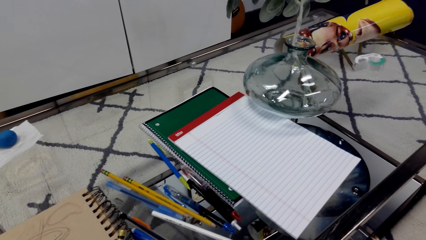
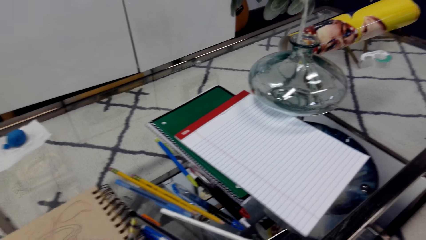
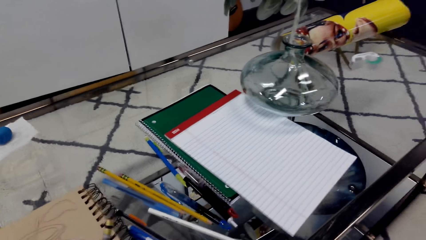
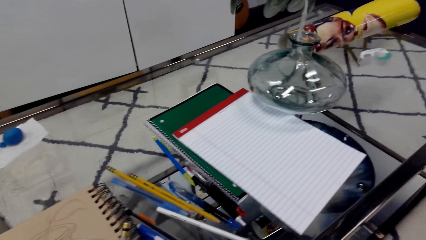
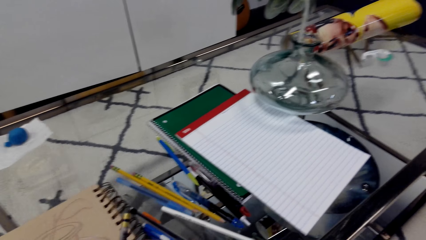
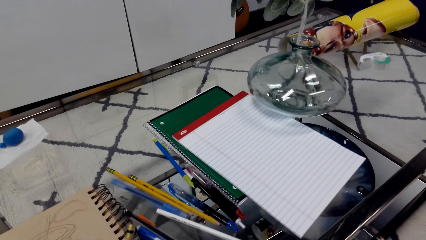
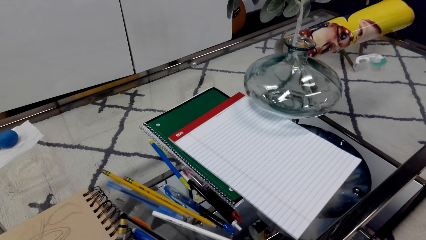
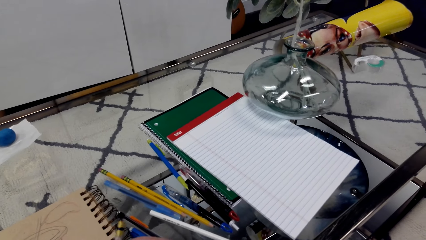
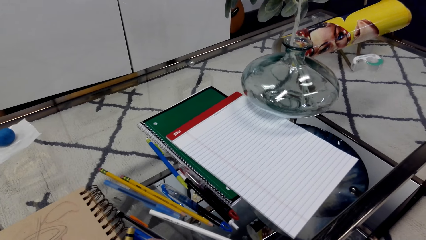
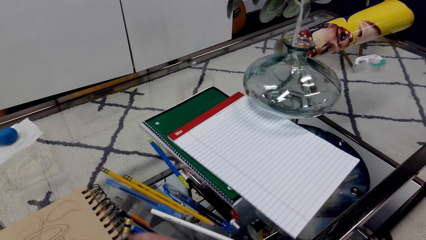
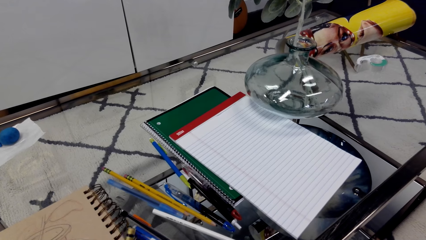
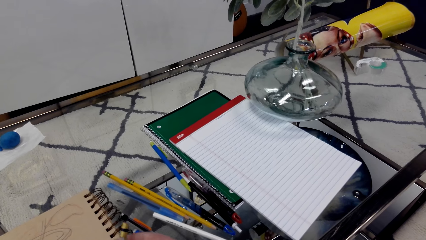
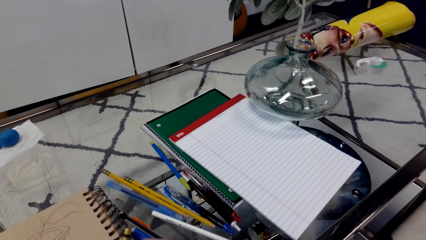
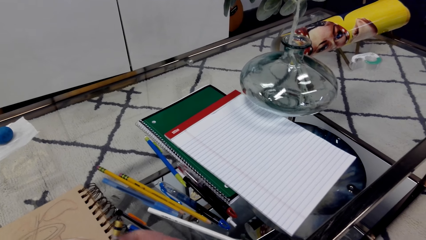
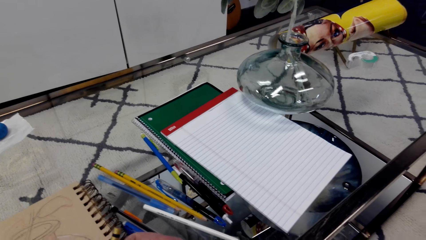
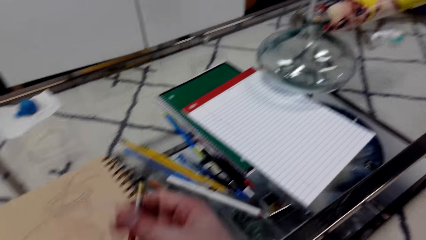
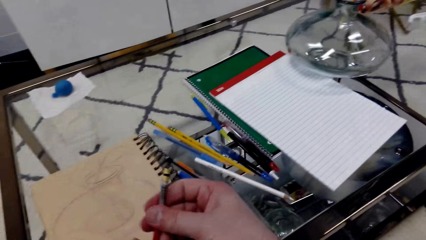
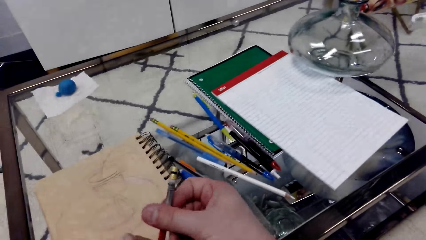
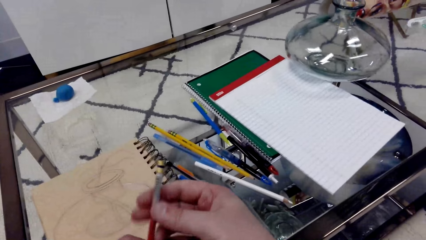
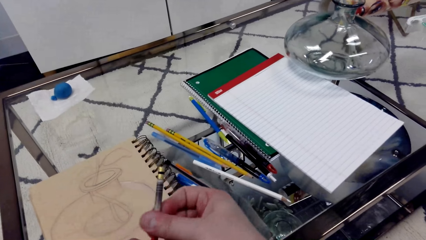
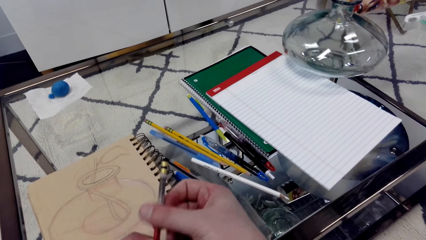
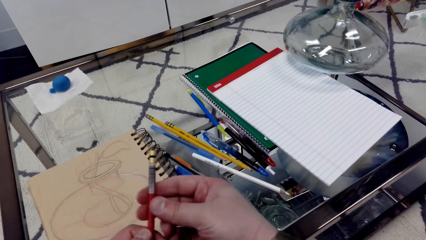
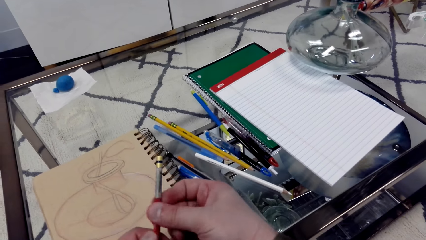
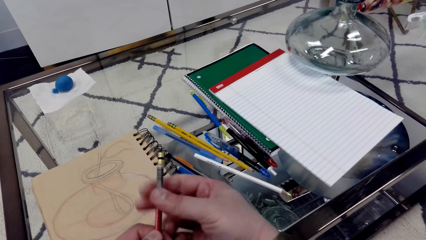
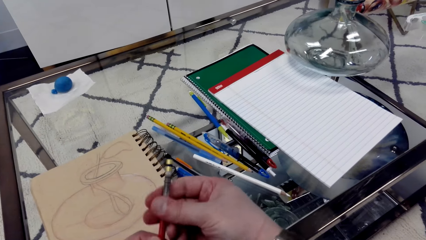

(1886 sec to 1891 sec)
The camera wearer sharpens the pencil using a sharpener.

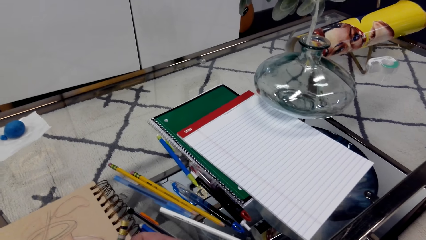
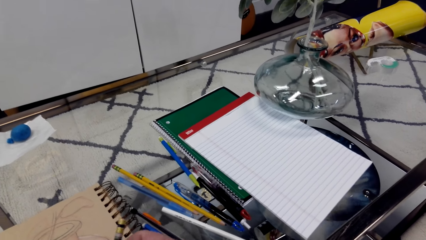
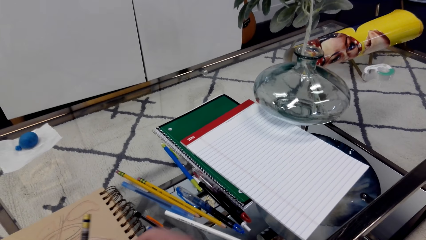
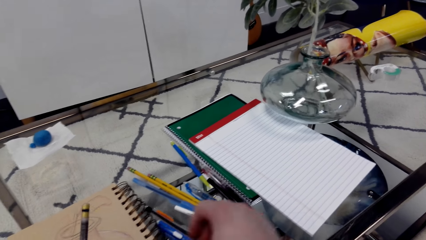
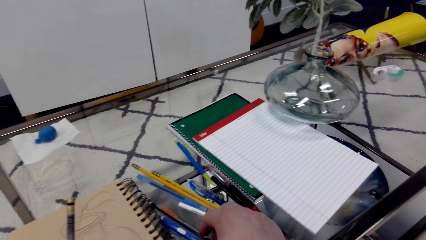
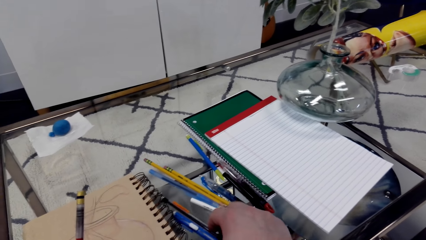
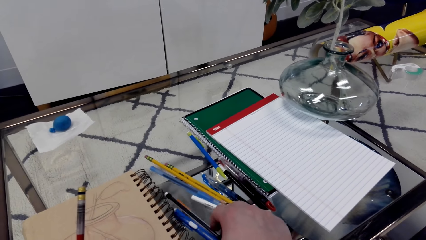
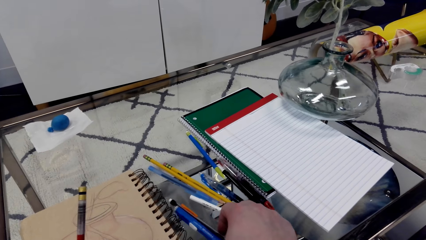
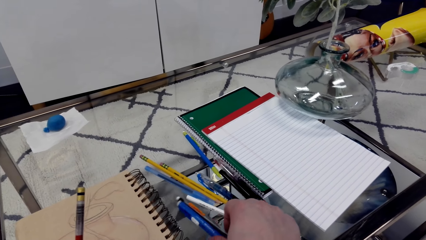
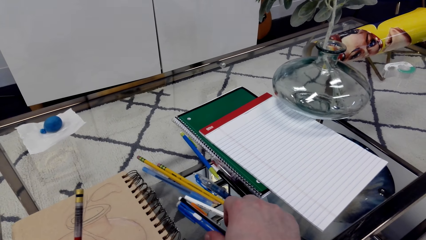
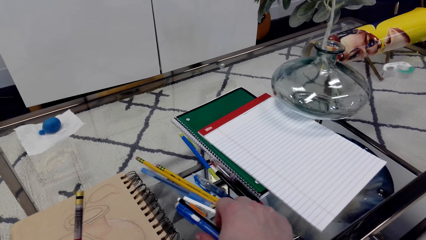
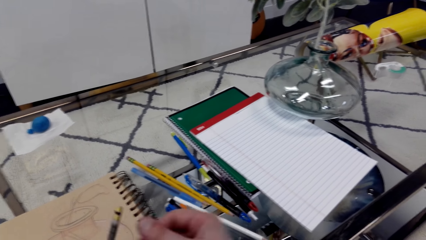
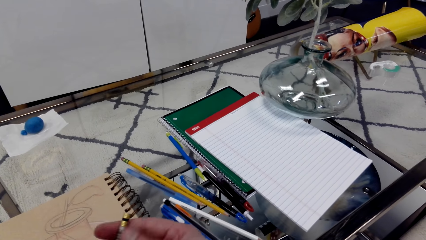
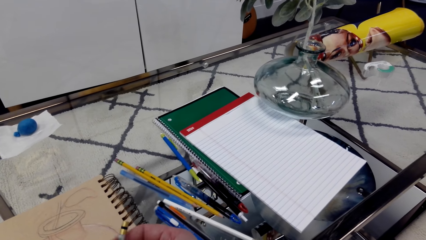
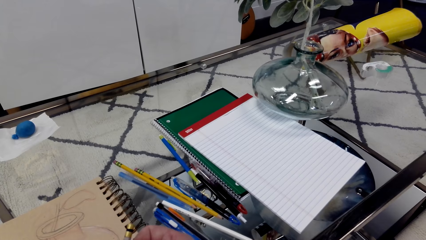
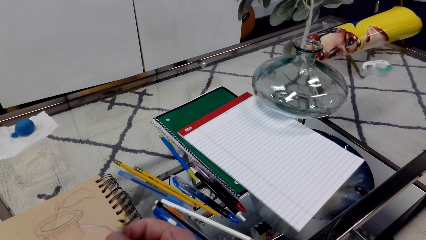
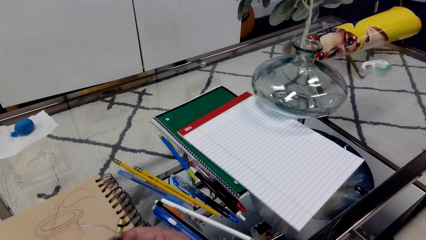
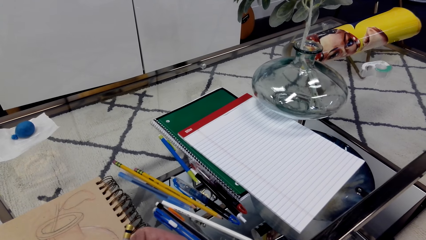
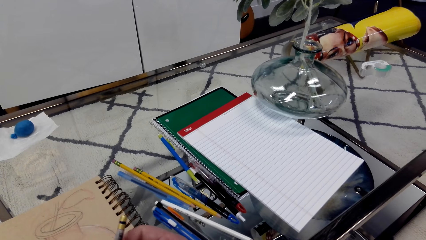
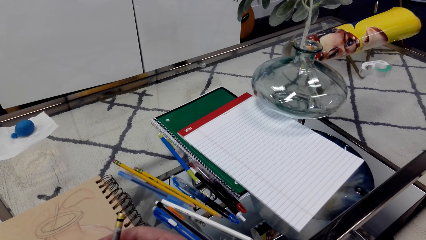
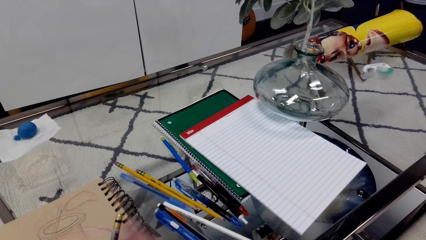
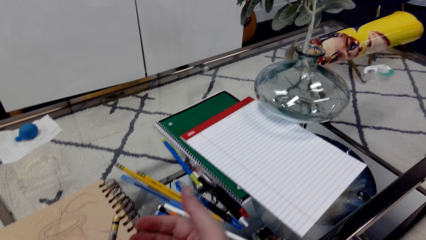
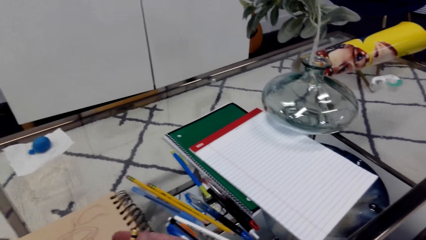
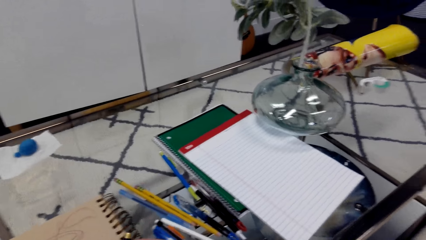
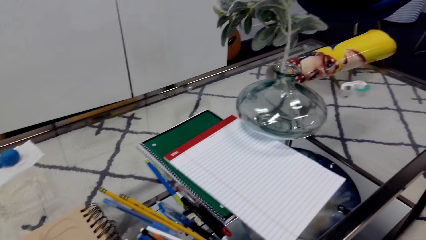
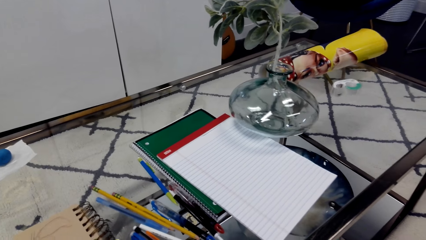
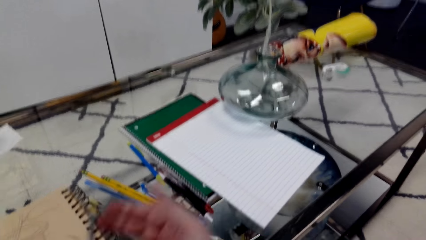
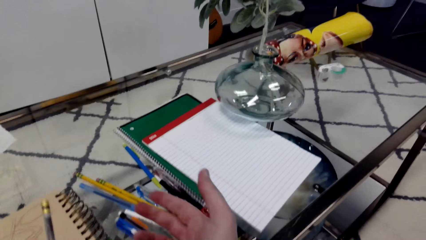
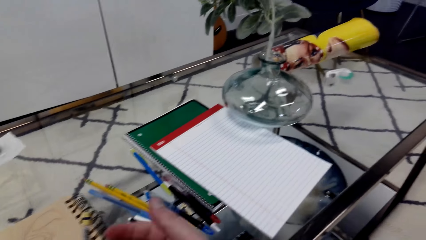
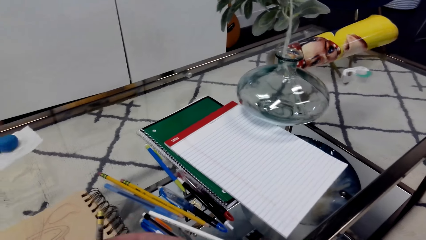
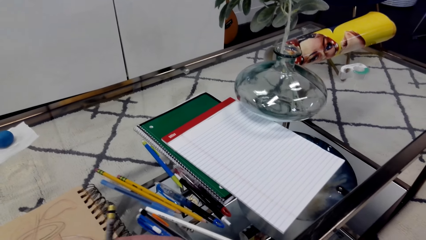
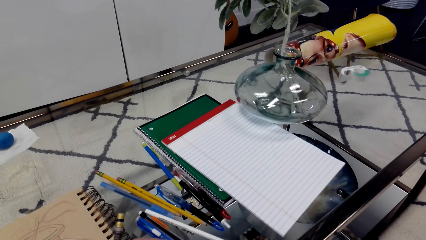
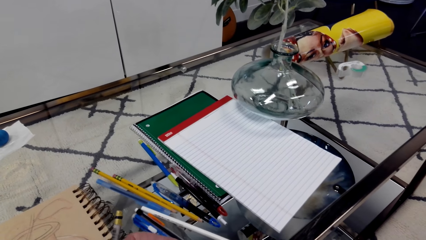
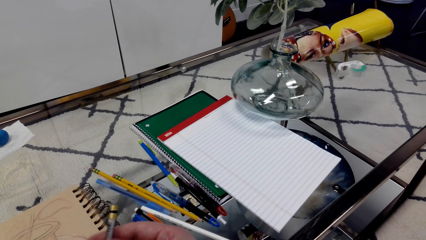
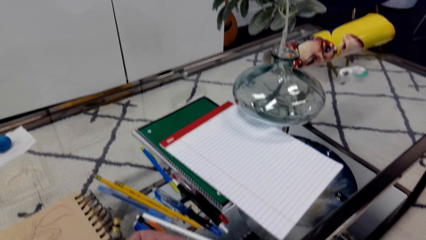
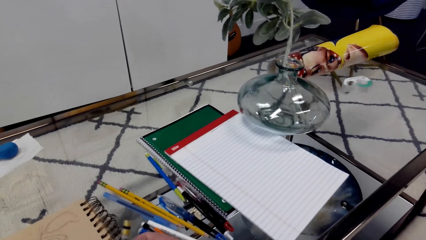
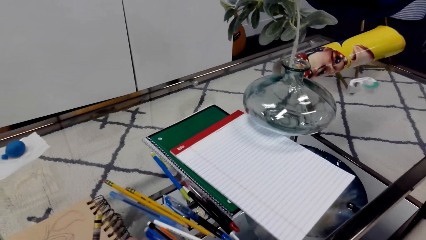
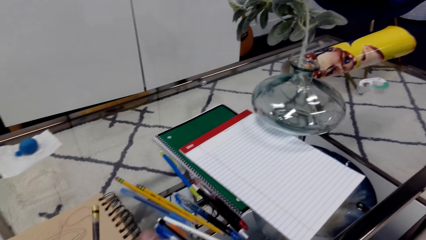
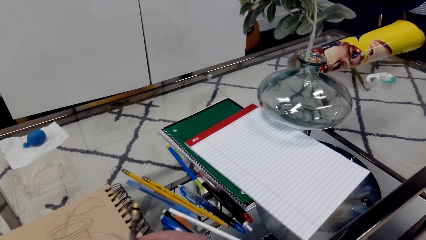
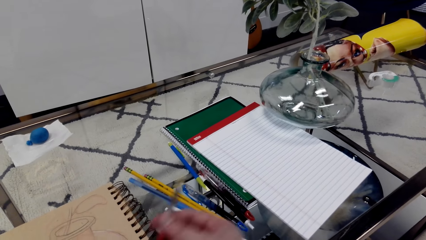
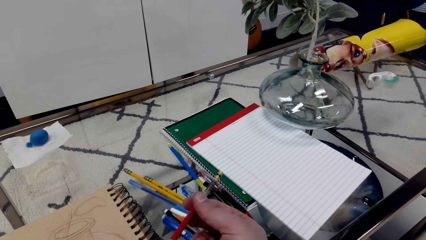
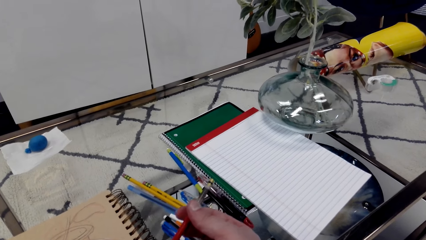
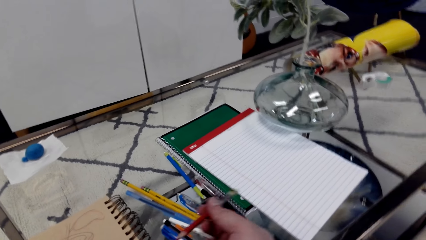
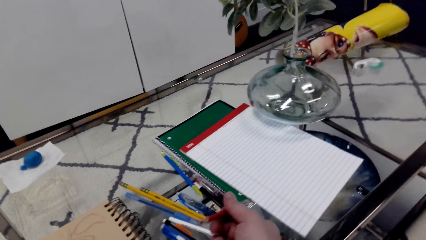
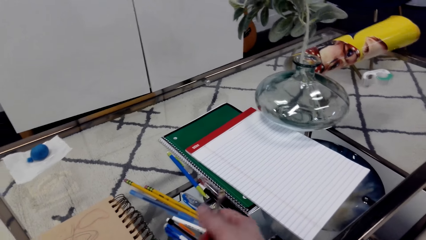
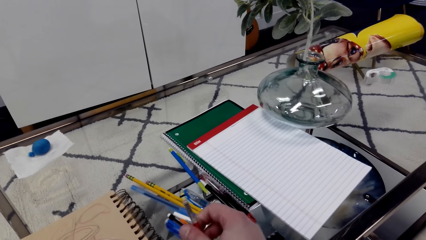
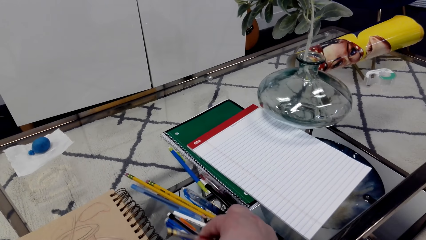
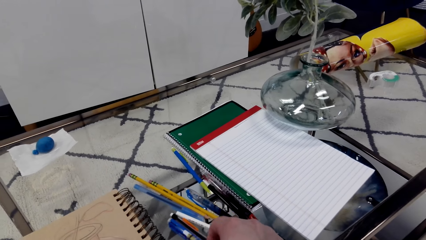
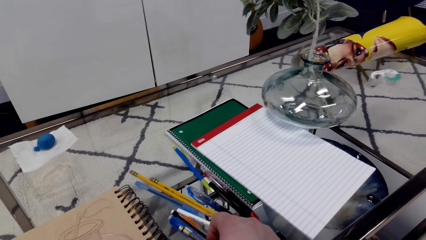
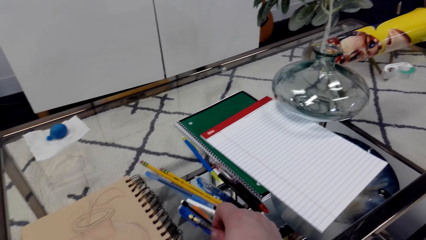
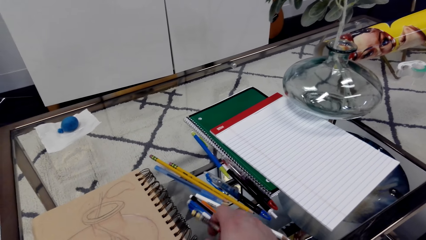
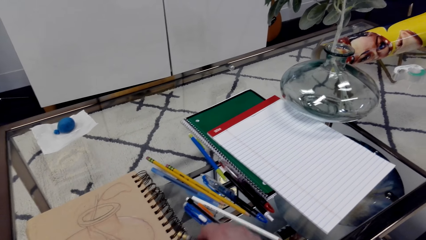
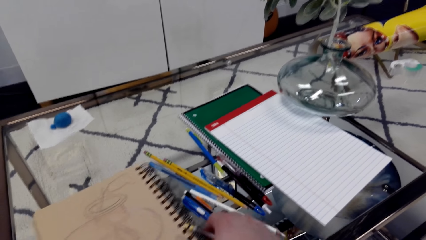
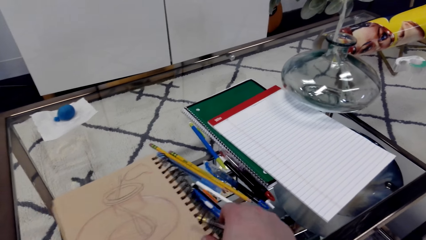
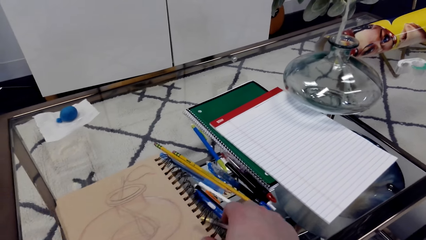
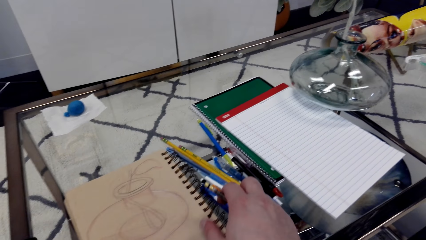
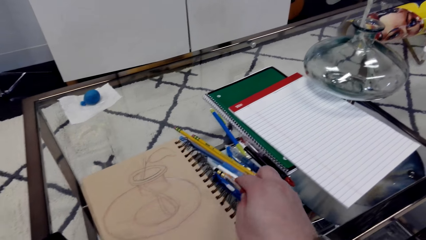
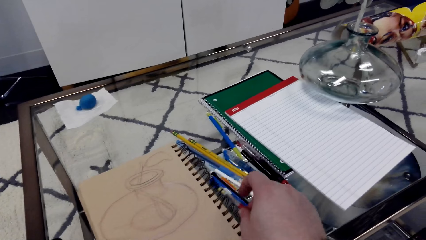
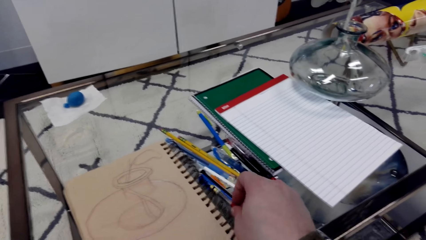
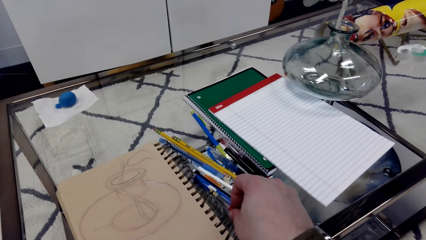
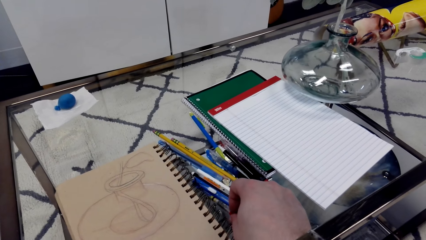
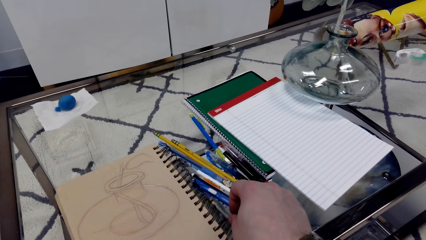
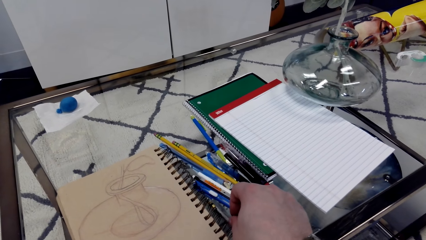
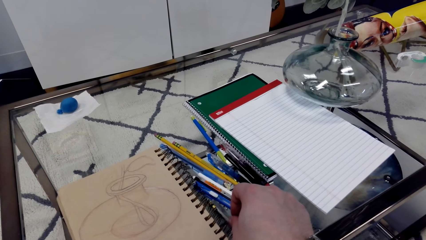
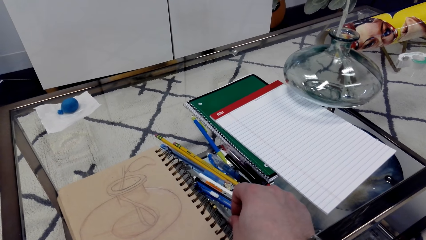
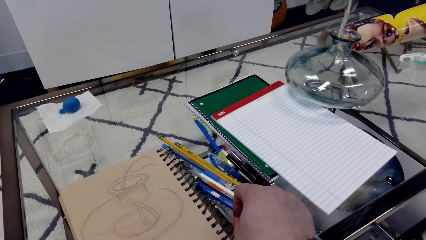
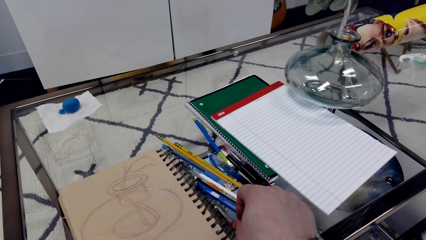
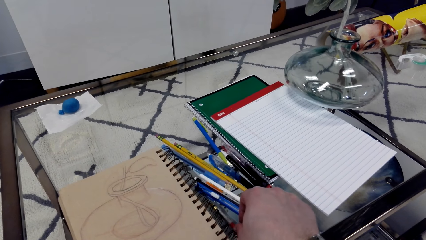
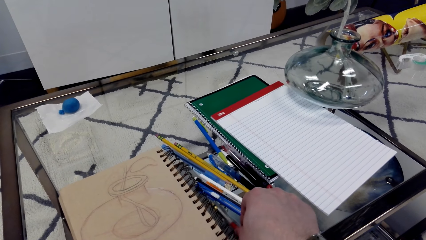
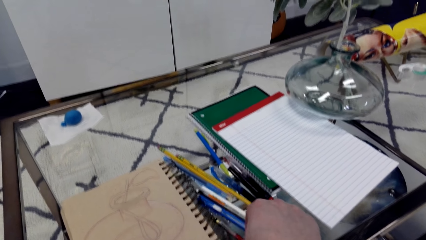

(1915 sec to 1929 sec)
The camera wearer grabs a pencil. They draw on the book. They place the pencil on the surface.
